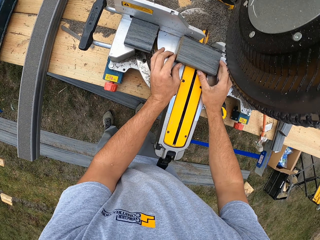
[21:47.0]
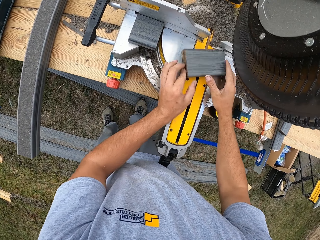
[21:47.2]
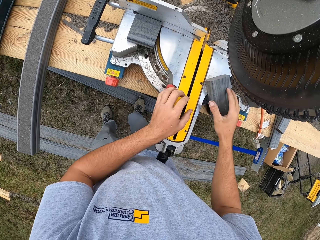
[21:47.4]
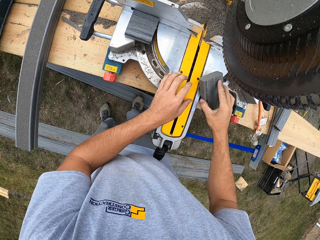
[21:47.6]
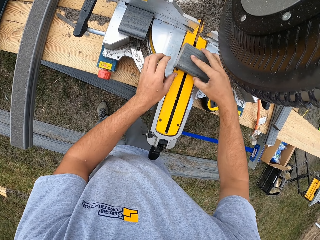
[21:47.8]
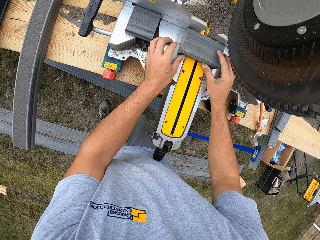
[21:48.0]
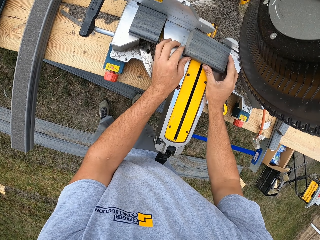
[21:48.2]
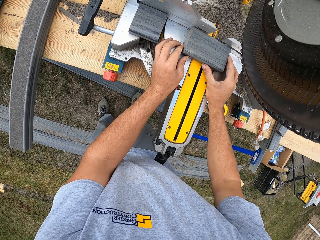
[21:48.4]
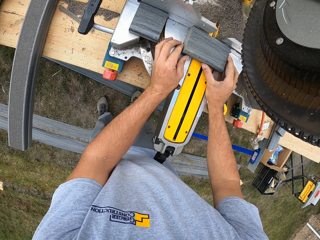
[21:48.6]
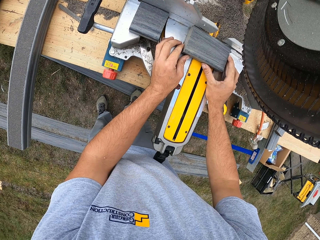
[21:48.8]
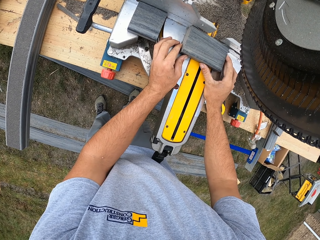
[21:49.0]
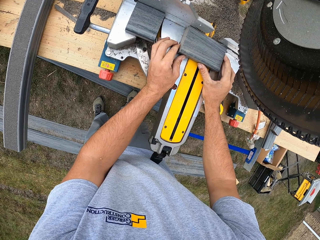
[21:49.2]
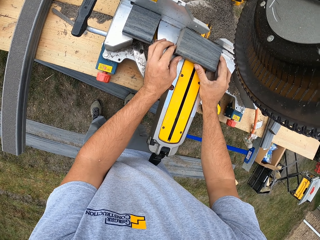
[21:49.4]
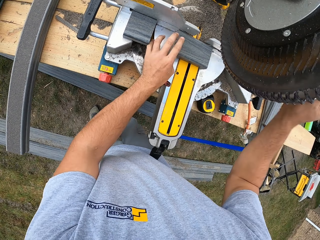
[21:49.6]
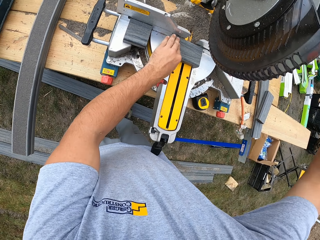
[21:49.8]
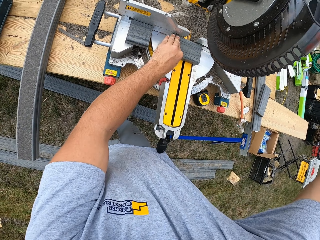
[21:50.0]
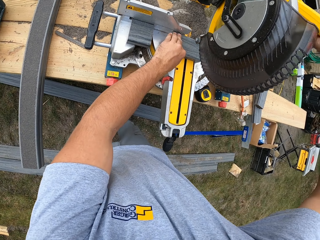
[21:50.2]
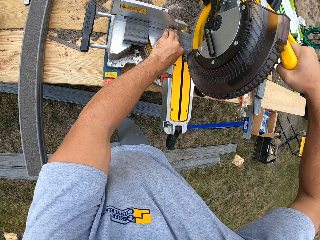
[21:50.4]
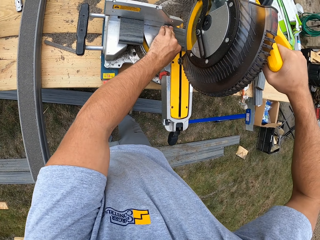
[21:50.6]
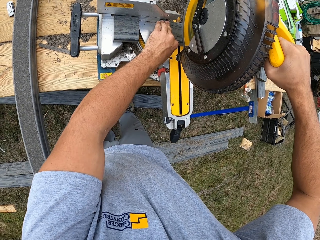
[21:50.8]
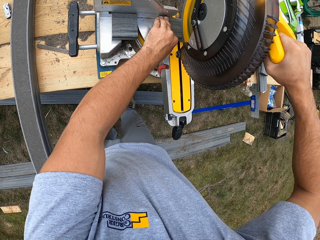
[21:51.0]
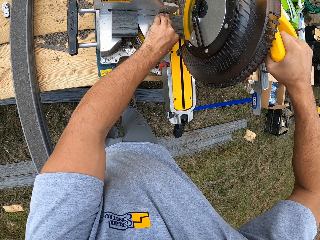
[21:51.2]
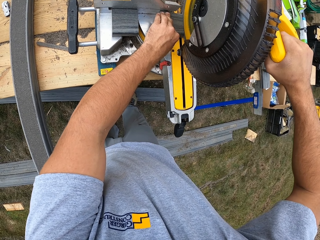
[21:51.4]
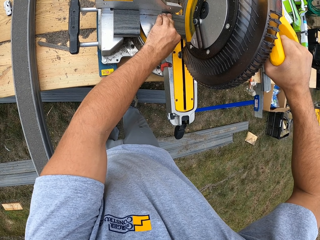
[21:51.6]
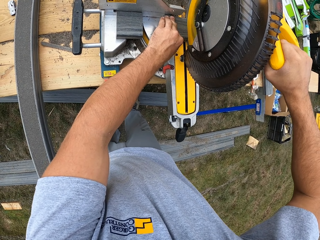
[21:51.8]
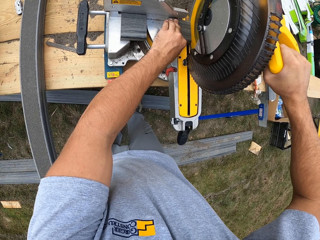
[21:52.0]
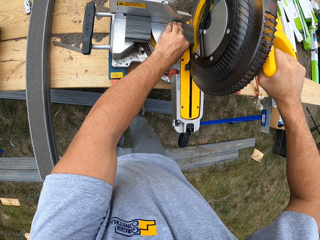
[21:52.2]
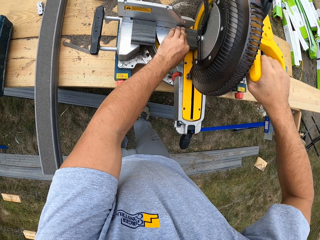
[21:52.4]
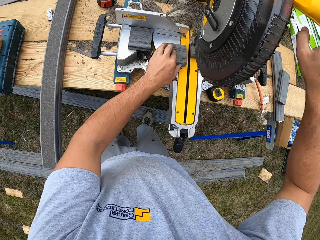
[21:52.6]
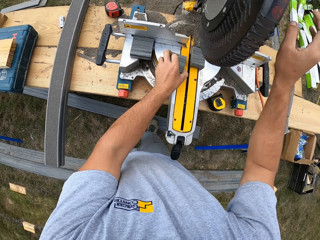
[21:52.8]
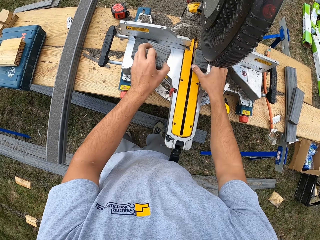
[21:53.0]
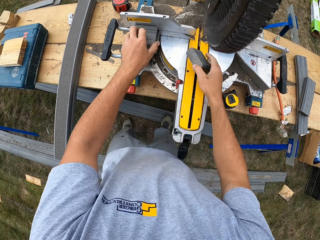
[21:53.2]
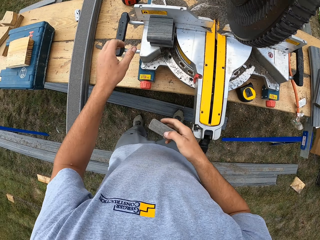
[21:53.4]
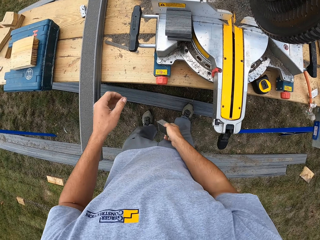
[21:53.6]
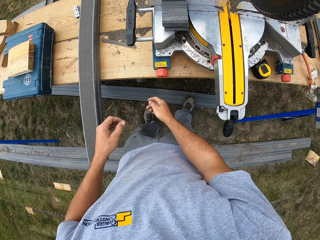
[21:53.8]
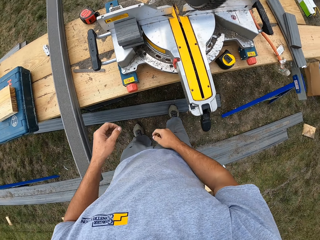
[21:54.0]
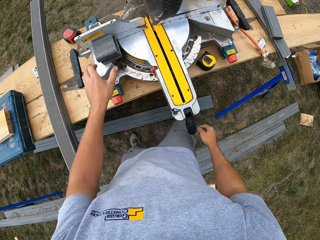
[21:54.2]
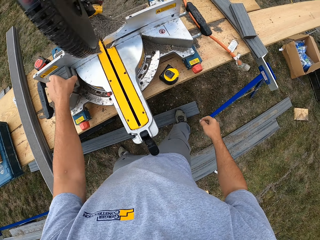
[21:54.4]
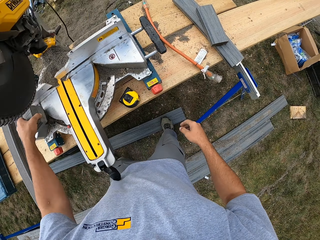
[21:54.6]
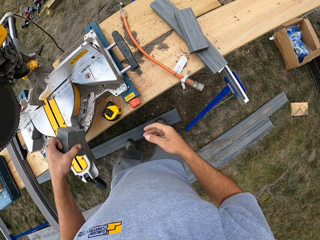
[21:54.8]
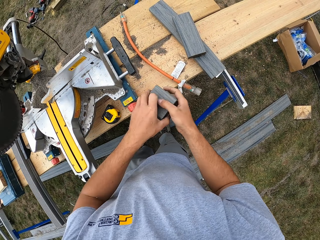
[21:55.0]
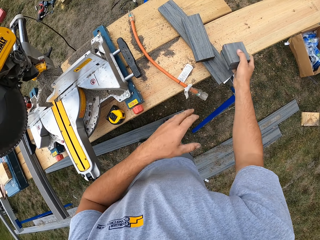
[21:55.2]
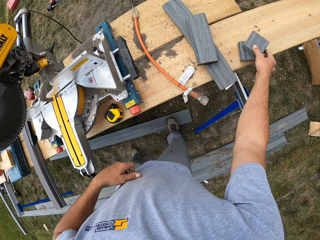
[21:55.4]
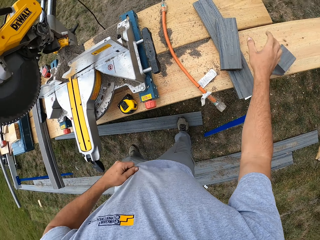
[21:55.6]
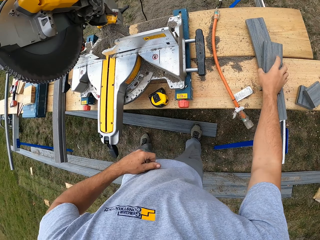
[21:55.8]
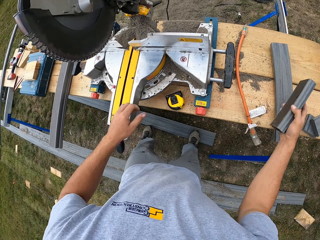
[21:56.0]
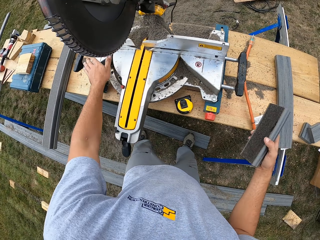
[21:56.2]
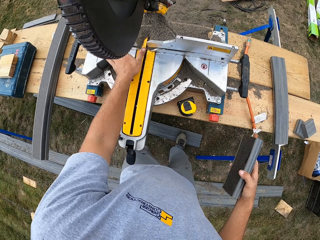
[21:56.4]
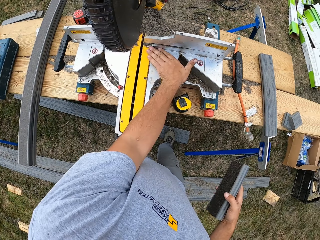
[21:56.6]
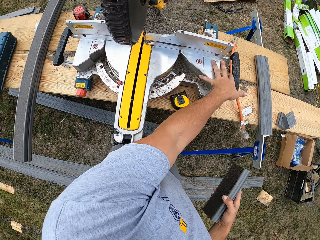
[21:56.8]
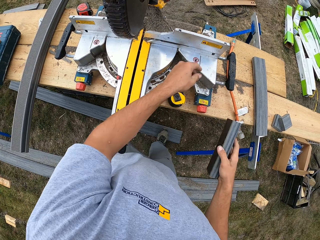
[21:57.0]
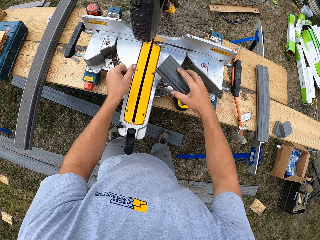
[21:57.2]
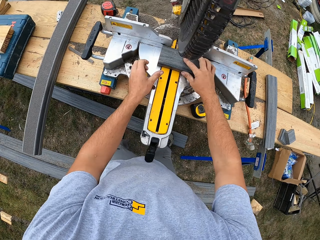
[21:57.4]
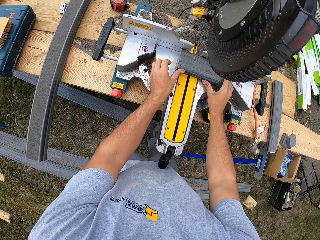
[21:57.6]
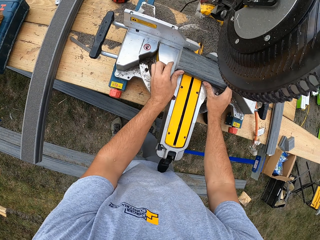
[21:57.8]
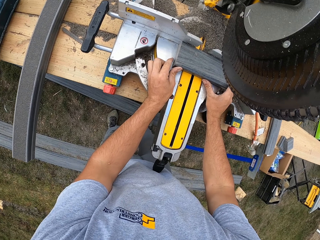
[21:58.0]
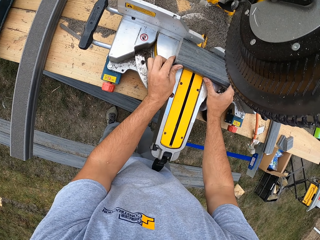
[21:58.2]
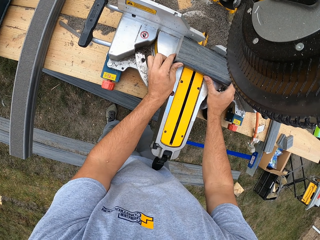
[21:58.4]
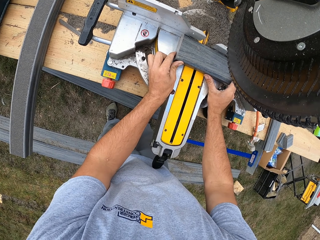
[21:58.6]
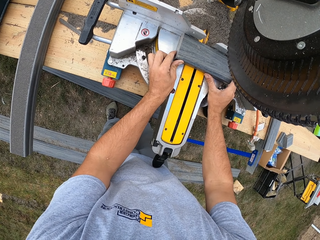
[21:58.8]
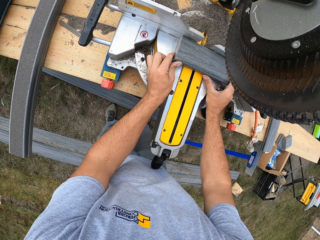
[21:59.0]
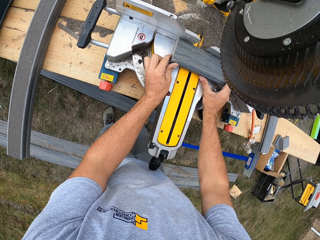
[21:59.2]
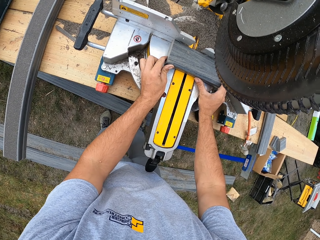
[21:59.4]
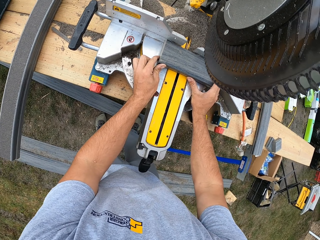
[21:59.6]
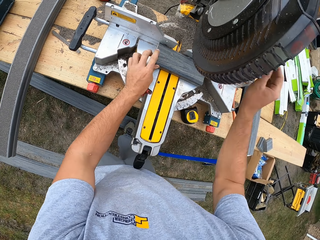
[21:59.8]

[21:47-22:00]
The camera wearer fixes the metal. He pushes a piece of metal. He picks up a piece of metal and puts down the piece of metal. He fixes the metal. He holds the metal with his left hand. He pushes the cutter down. He puts on the cutter. He cuts a piece of metal. He puts off the cutter. He pushes up the cutter. He picks up a piece of metal rod and puts down the piece of metal. He picks up a piece of metal rod and throws down the piece of metal. He picks up a piece of metal, shifts the piece of metal to the right hand, and puts down the piece of metal. He picks up a piece of metal. He wipes the cutter. He puts down a piece of metal rod. He fixes the metal rod.

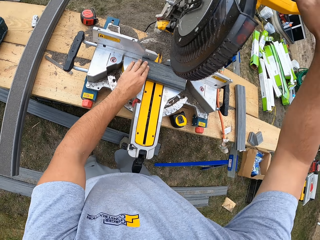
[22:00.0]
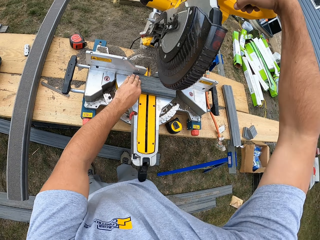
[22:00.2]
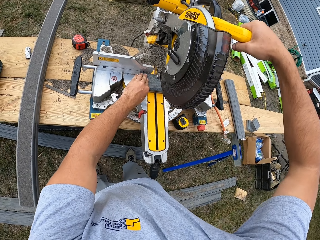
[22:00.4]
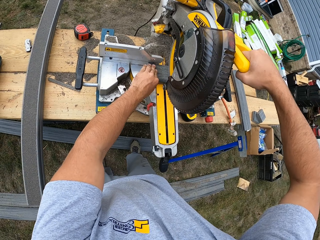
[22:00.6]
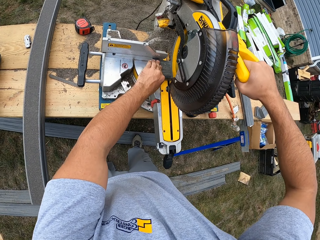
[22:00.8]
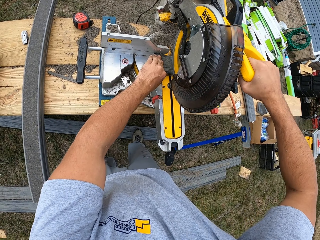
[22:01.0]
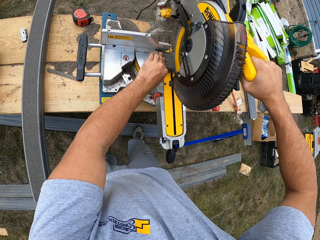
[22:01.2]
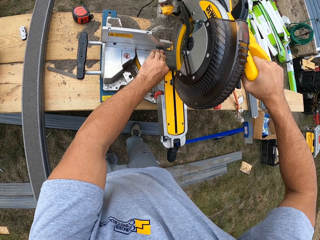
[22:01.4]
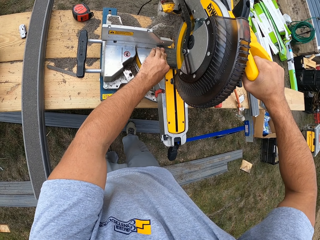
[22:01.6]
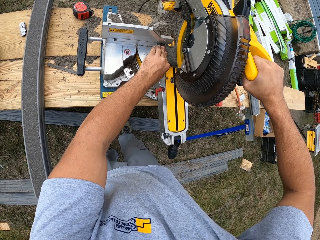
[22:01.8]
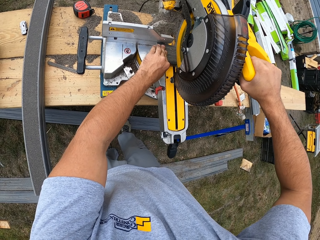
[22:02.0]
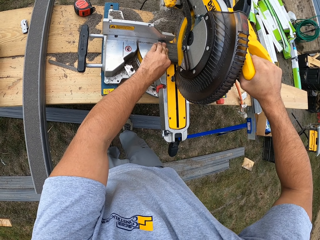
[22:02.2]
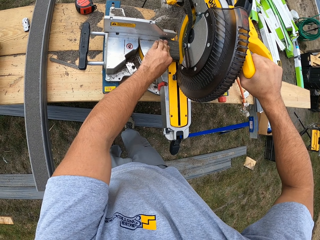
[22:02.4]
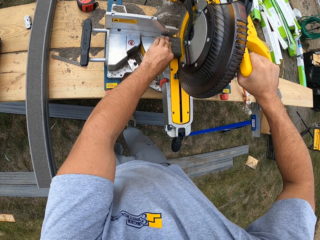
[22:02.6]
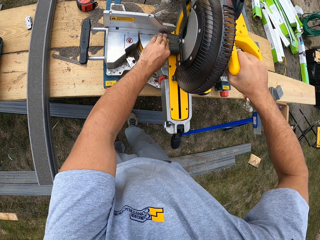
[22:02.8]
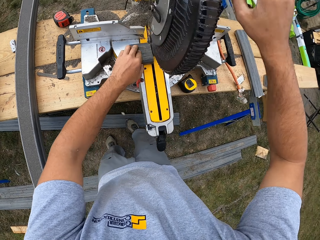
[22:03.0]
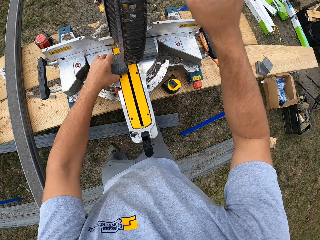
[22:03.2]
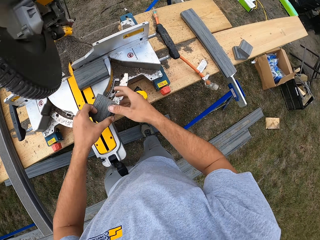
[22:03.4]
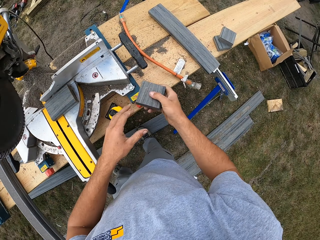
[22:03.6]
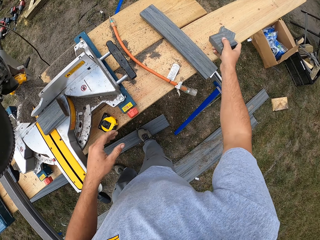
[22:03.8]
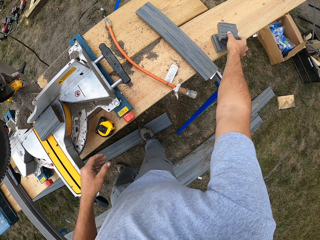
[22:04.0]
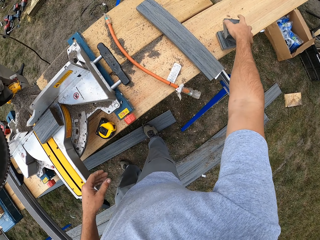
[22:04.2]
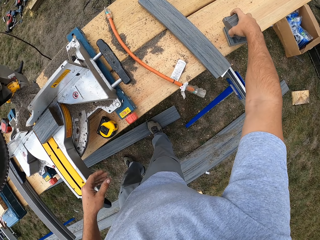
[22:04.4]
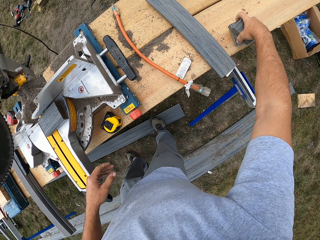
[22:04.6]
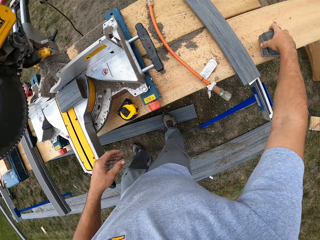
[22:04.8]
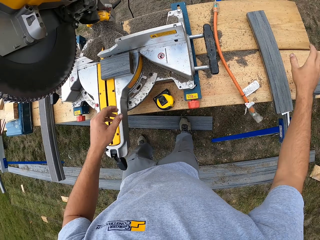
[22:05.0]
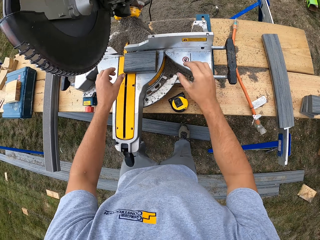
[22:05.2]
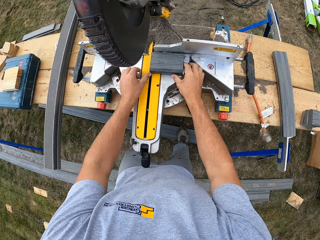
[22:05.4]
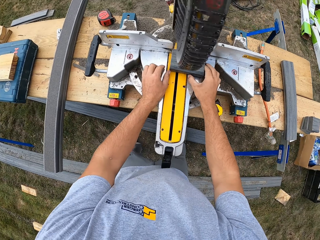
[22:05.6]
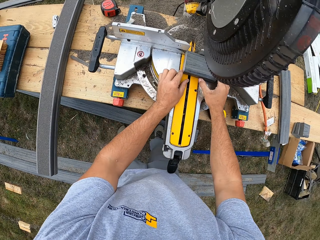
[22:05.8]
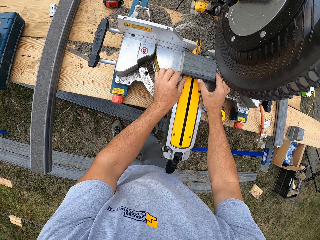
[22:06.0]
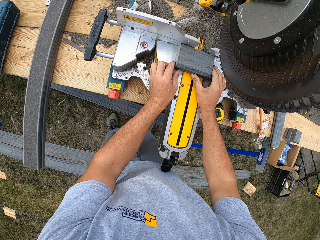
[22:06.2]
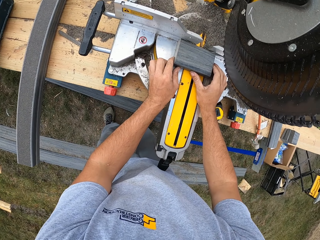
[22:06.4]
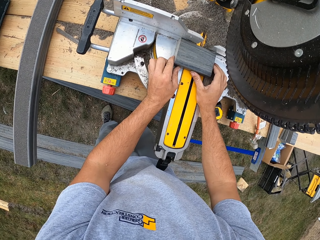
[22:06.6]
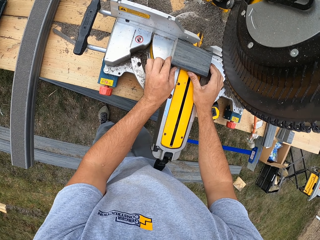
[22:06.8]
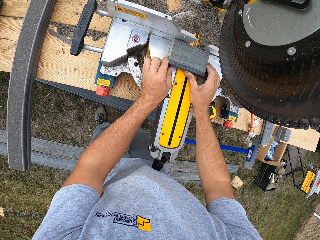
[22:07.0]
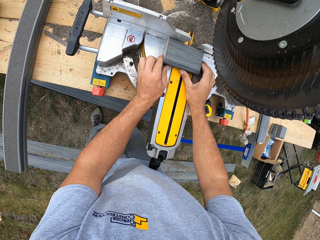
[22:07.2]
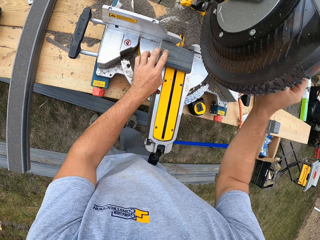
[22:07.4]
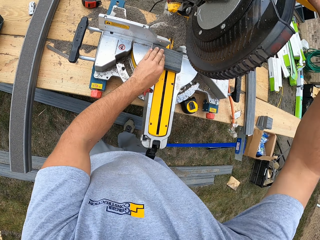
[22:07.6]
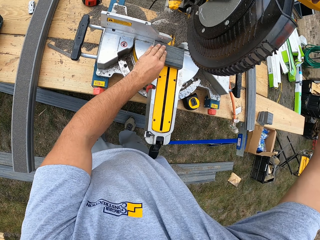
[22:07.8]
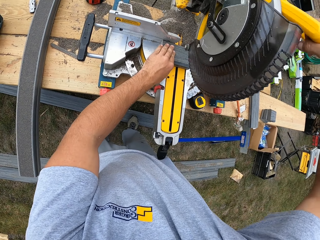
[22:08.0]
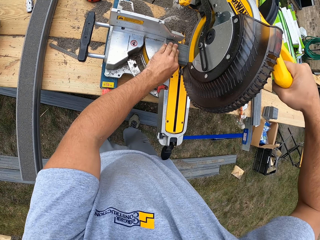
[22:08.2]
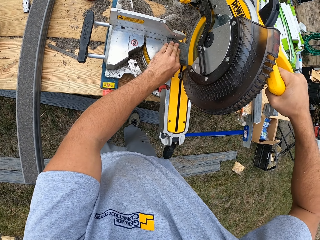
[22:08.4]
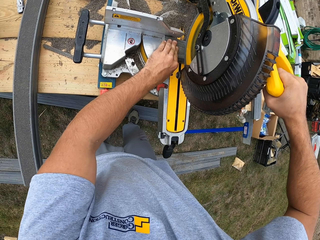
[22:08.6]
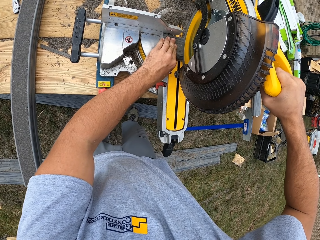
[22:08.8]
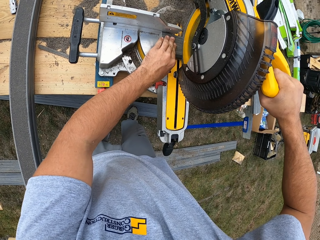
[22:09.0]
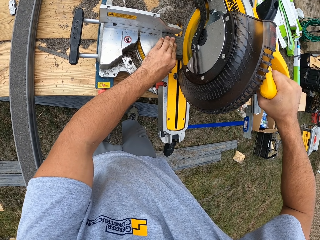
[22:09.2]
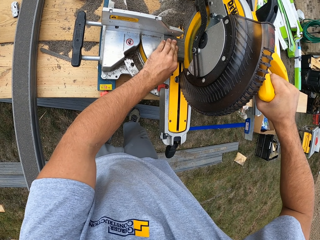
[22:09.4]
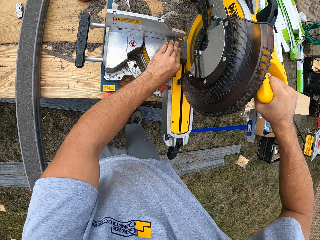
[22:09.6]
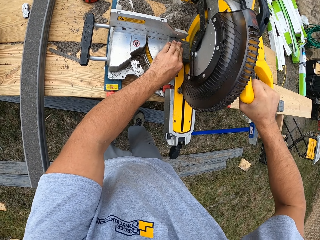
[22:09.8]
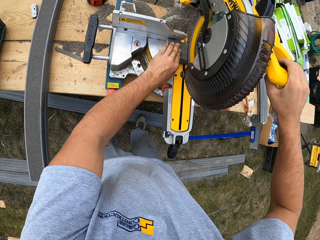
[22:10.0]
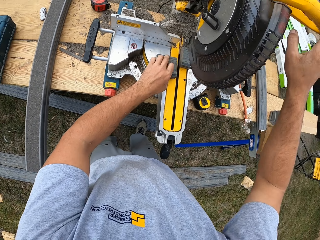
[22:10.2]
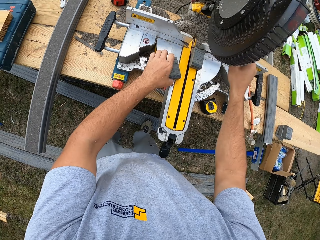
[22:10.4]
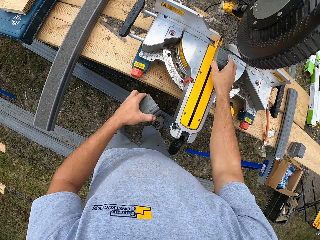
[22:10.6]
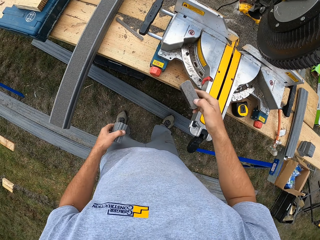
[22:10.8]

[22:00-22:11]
The camera wearer puts on the cutter. They cut the metal. They put off the cutter. They pick up a piece of metal rod. They shift the cutter to the right hand. They put down the metal. They fix the metal. They fix the metal again. They put on the cutter. They cut the metal or wood. They put off the cutter. They pick up a piece of metal.
